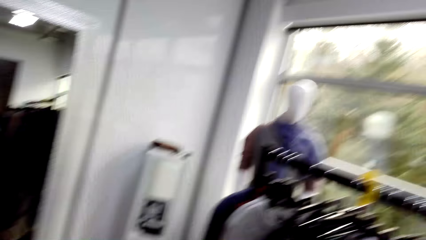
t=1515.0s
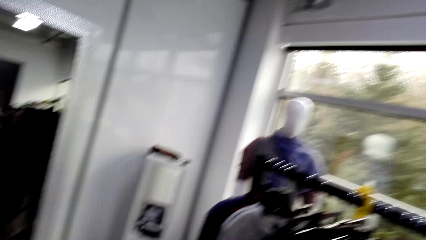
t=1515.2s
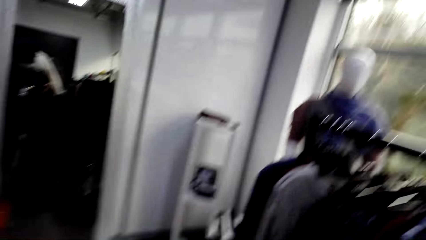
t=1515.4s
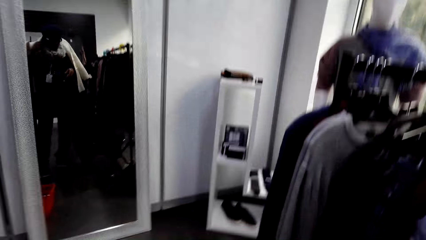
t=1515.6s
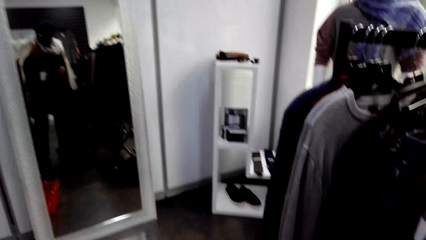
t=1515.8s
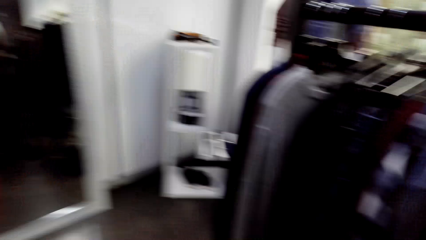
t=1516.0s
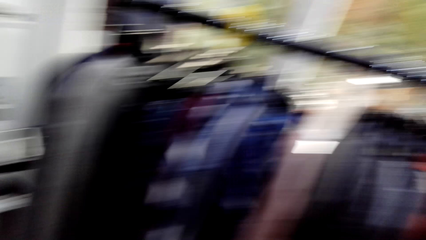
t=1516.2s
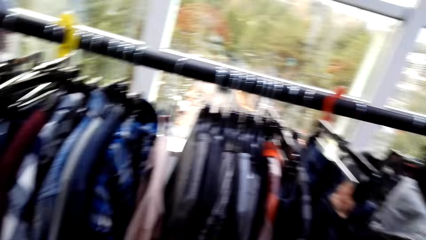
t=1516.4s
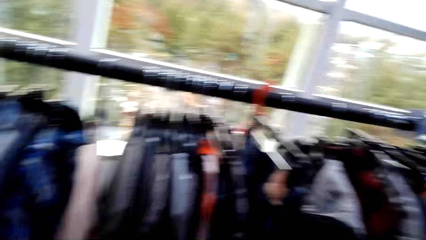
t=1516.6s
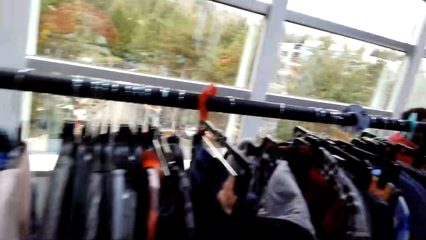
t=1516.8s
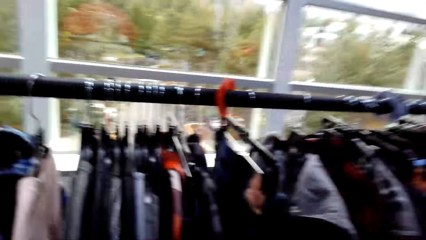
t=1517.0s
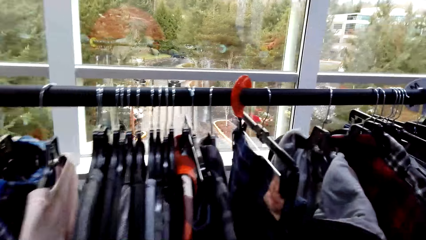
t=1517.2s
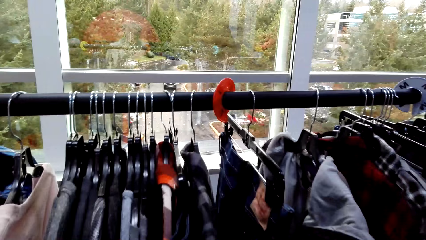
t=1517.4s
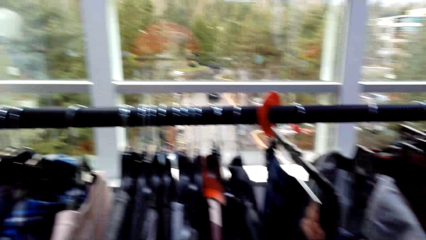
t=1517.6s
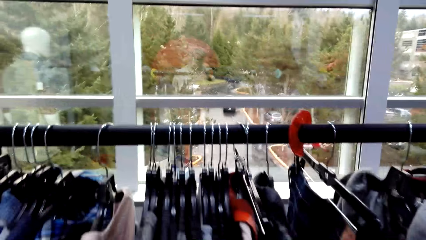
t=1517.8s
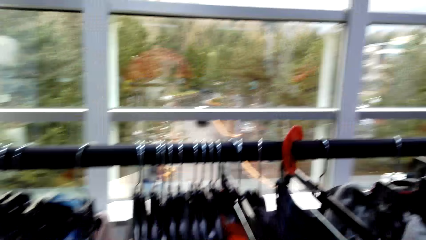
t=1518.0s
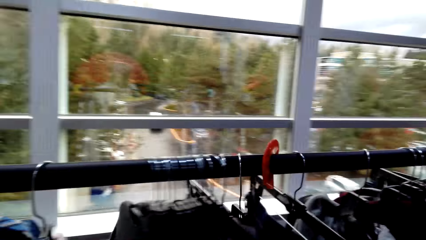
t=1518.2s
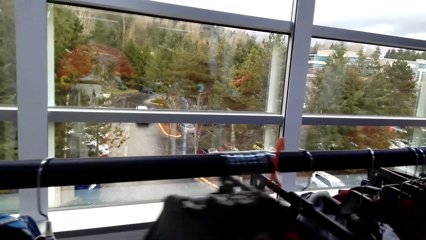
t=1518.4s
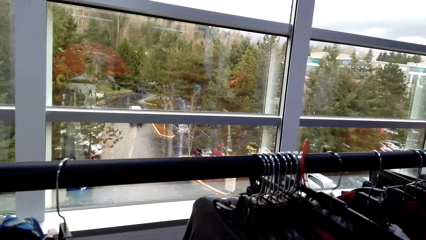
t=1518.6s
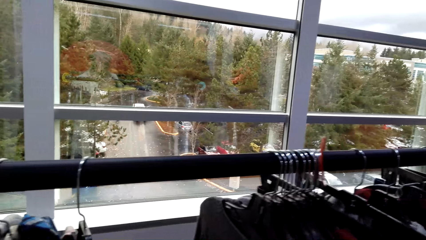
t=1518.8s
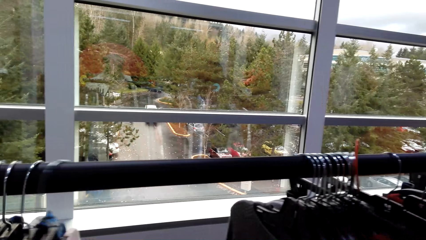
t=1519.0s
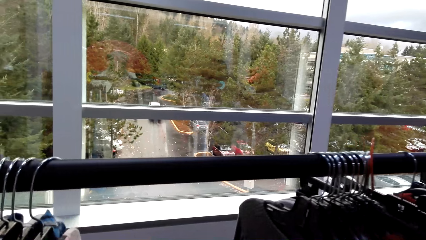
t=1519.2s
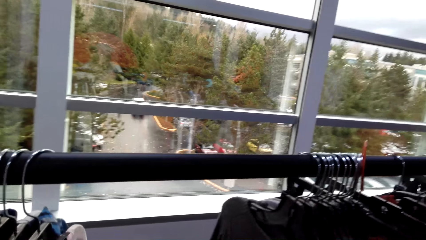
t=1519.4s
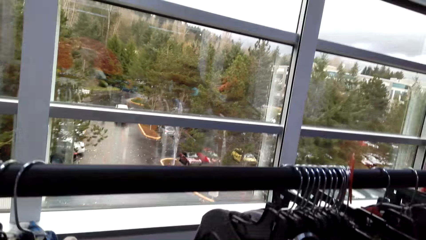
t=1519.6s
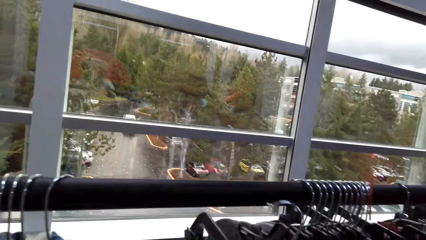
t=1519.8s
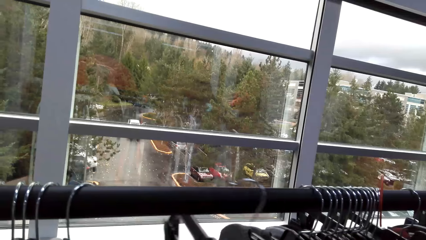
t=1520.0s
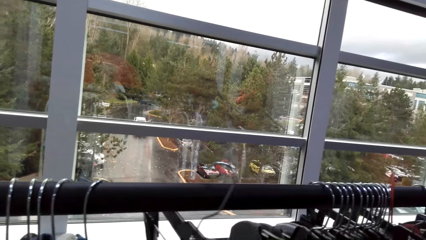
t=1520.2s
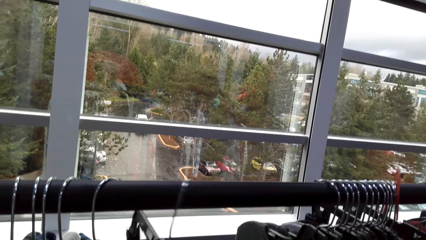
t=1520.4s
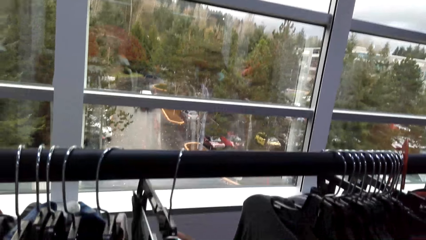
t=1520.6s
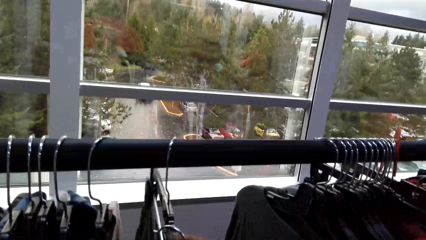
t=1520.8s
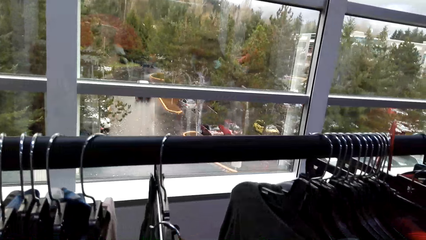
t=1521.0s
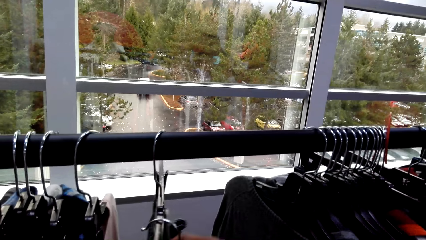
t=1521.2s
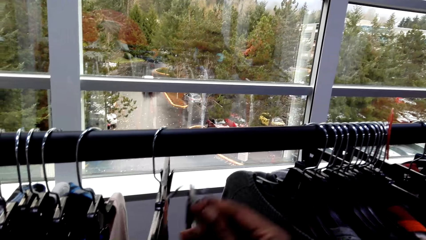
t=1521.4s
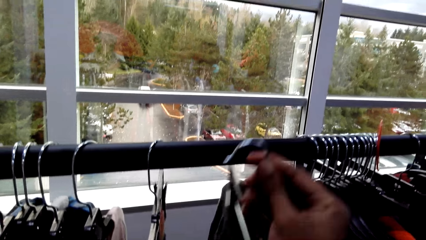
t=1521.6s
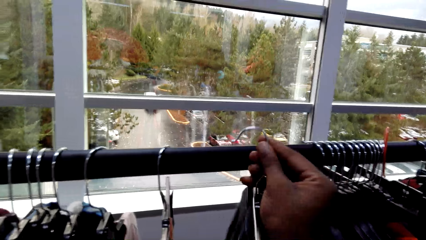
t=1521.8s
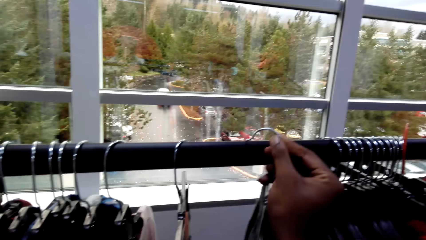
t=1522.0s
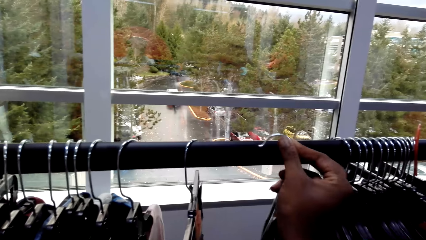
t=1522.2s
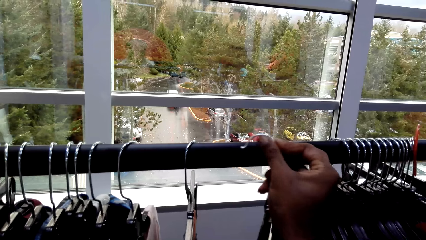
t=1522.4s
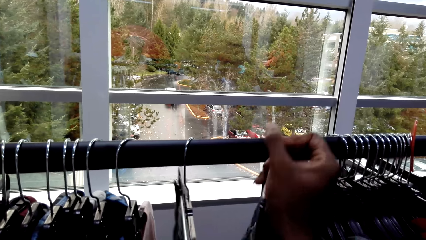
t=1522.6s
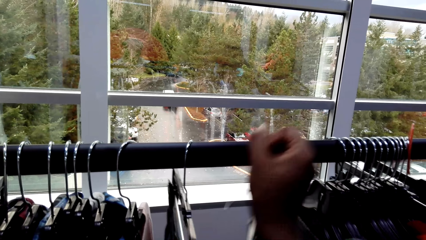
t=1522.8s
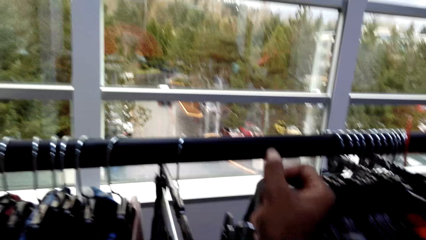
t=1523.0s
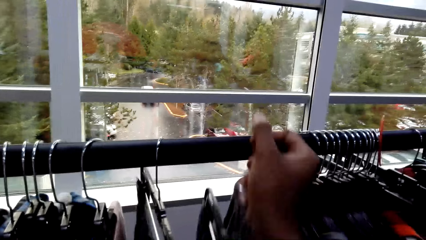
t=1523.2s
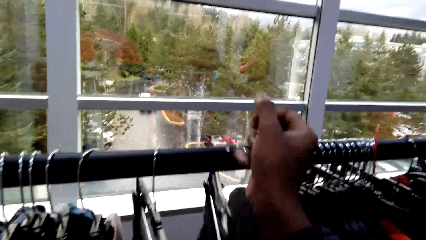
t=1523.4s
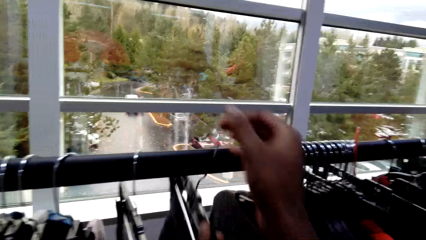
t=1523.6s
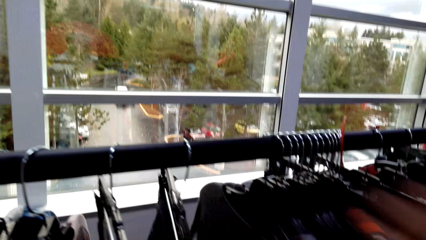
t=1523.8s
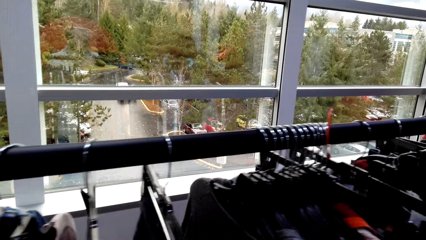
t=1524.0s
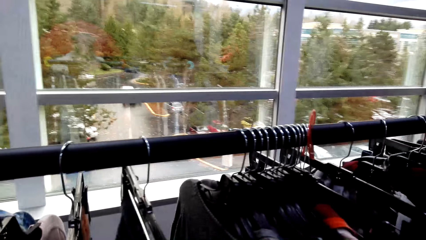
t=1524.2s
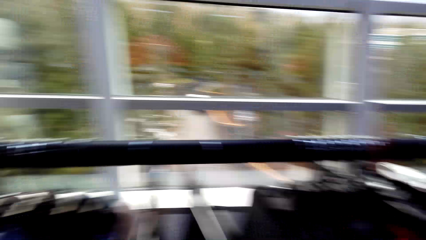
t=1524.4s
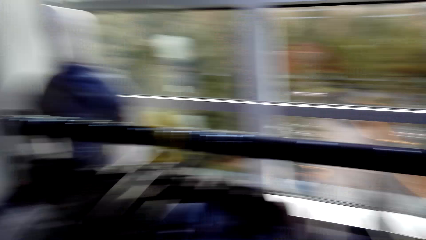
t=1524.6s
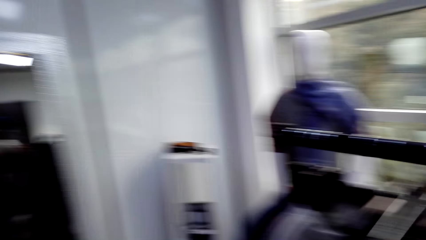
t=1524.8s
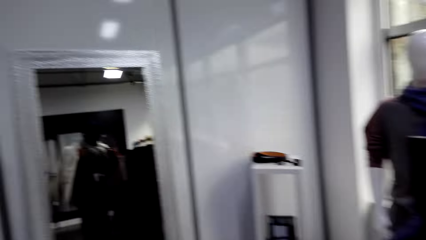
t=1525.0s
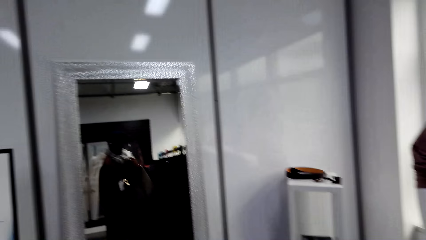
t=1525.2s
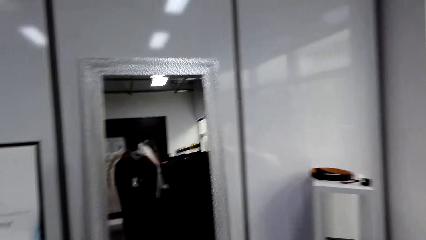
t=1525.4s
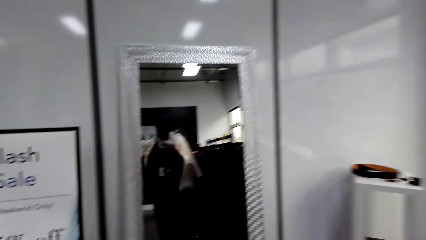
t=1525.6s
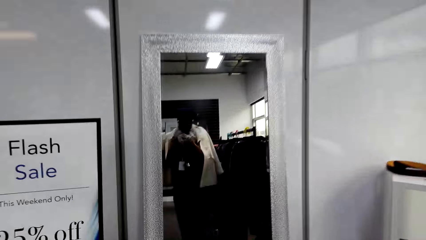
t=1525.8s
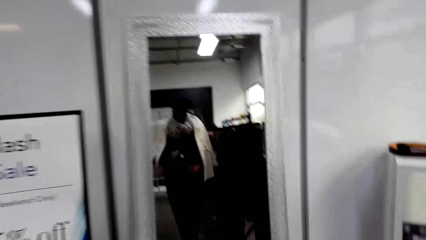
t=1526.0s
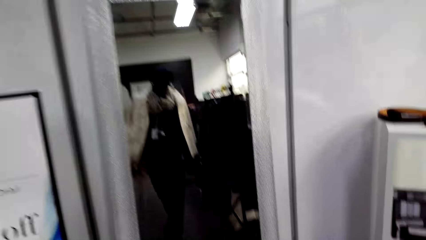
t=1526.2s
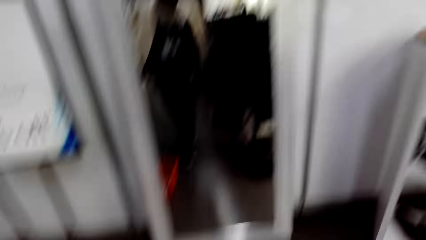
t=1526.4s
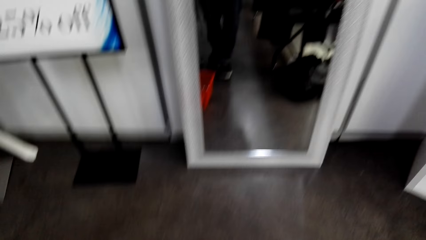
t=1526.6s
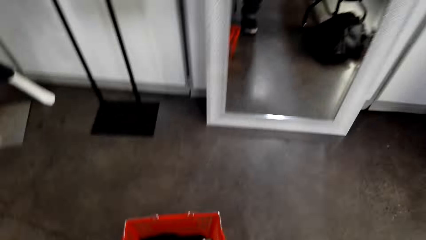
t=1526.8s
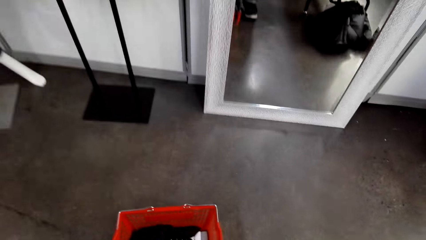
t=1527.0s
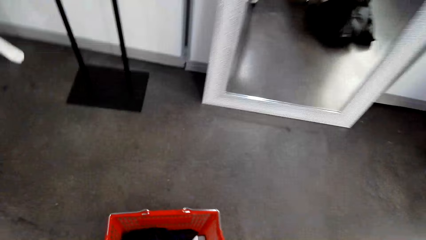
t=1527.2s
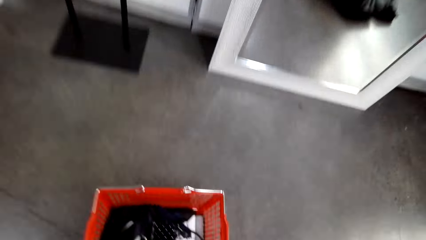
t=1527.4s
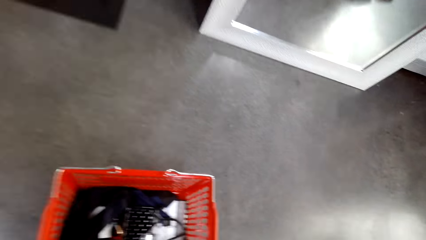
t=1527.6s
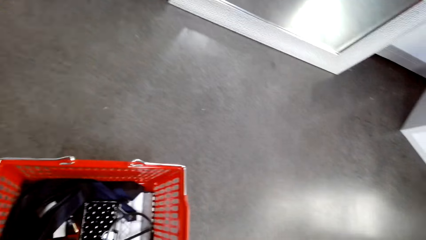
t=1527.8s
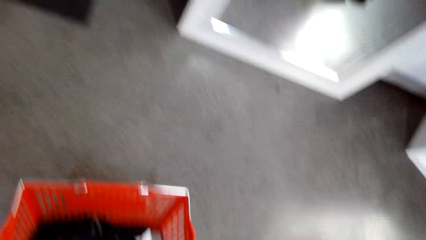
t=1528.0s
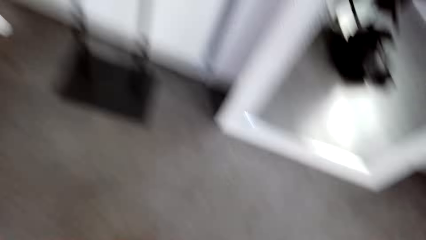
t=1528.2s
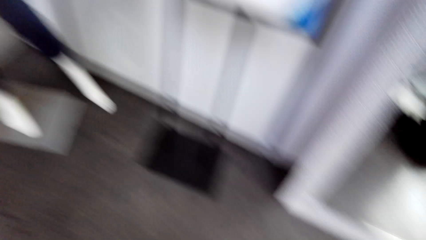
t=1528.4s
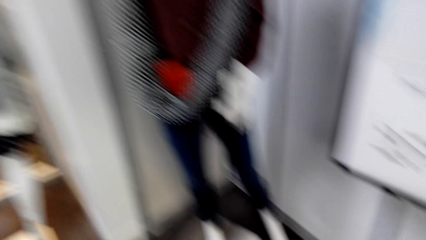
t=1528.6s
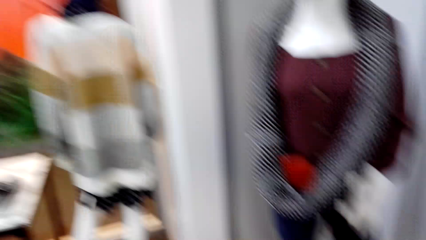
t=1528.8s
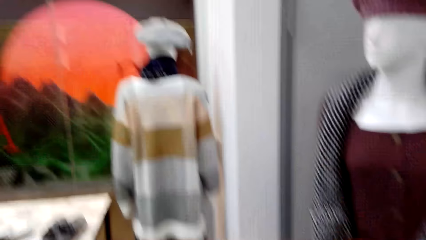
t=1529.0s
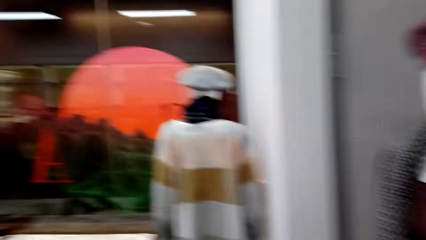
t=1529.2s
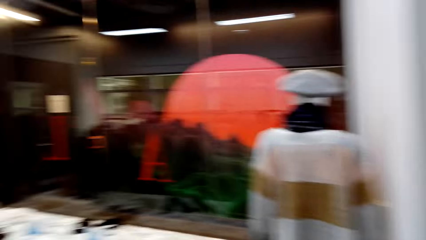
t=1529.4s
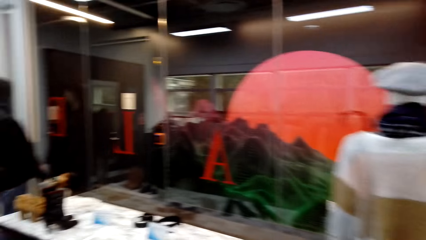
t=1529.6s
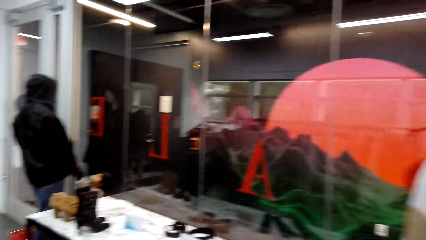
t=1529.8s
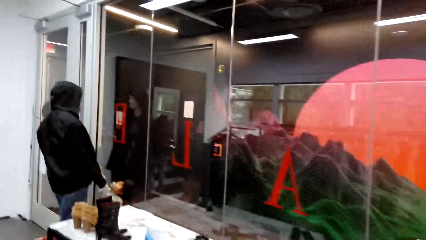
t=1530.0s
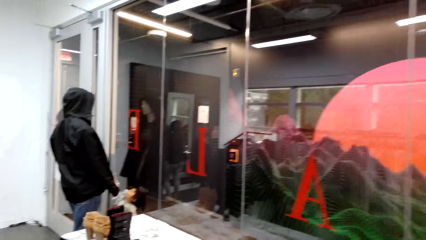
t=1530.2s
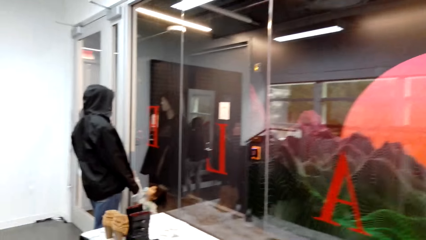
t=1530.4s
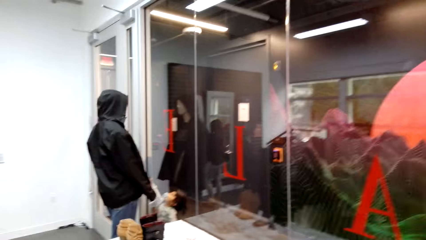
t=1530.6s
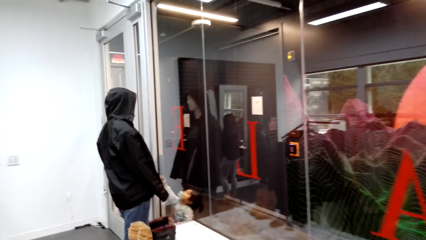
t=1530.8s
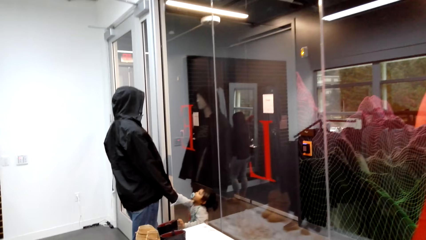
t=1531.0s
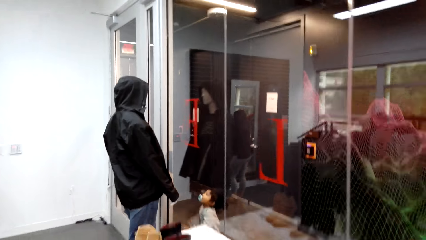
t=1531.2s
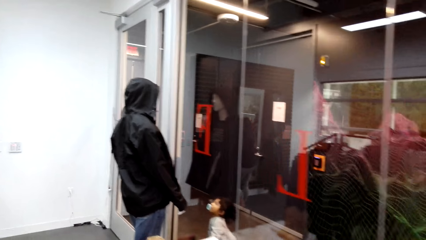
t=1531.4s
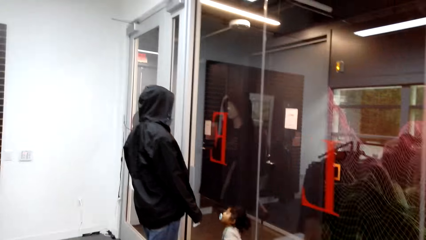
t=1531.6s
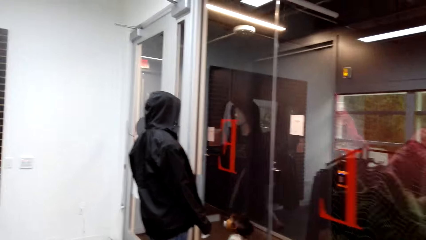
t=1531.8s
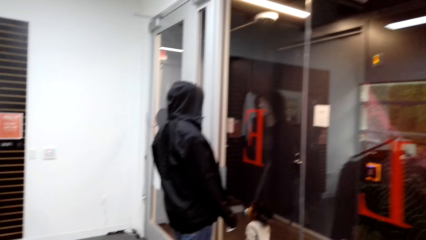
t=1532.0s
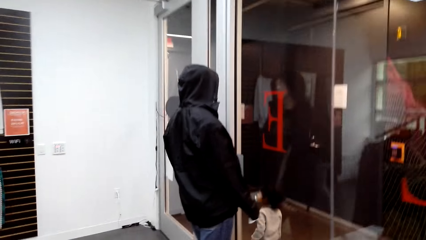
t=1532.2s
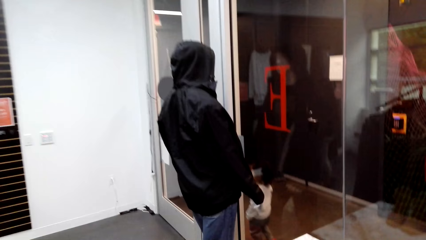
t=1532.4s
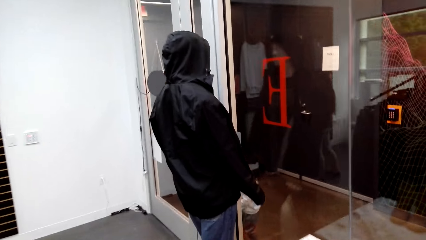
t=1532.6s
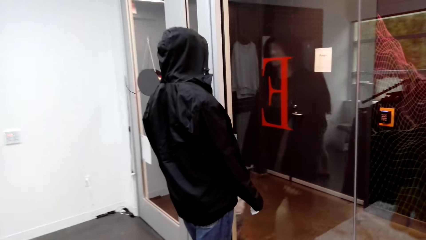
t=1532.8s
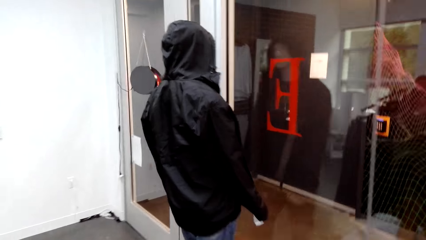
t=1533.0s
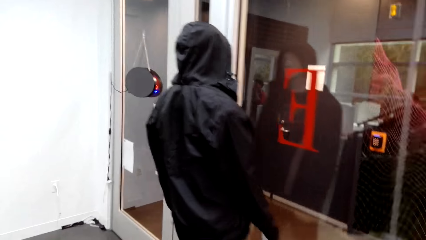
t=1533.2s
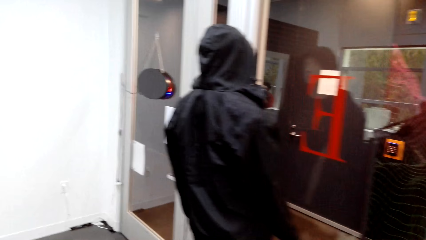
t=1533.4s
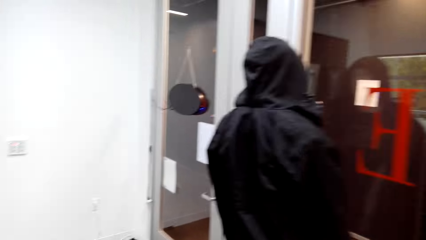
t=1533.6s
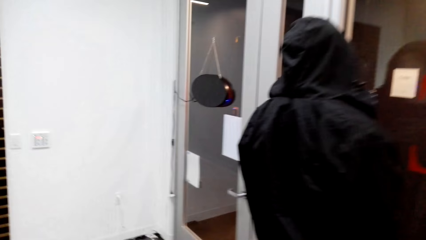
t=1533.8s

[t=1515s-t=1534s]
The camera wearer adjusts the outfits on the hanger stand. They move the clothes on the wire line. They hang the outfits on the hanger stand. They pick up the shopping basket or trolley from the floor. They walk around.
